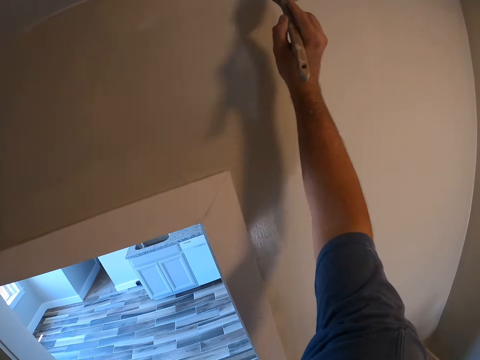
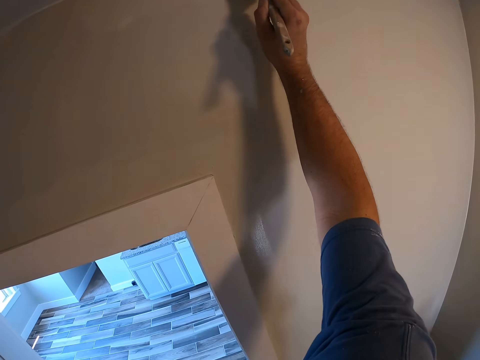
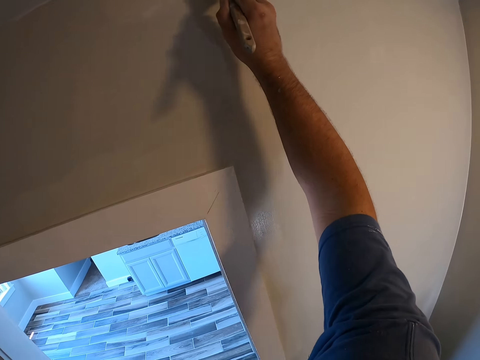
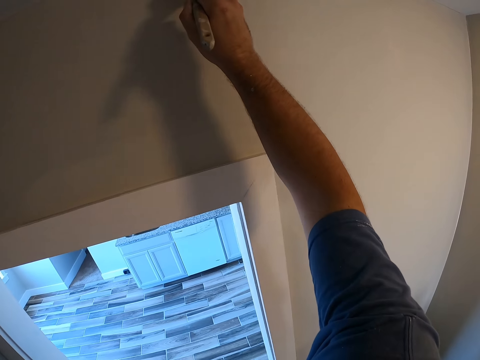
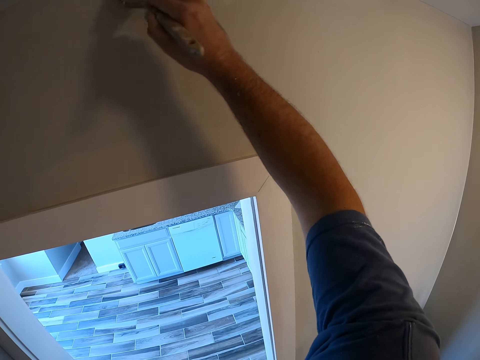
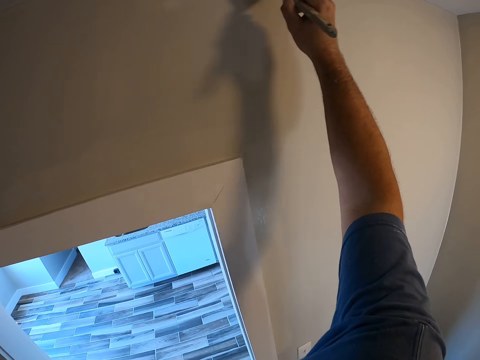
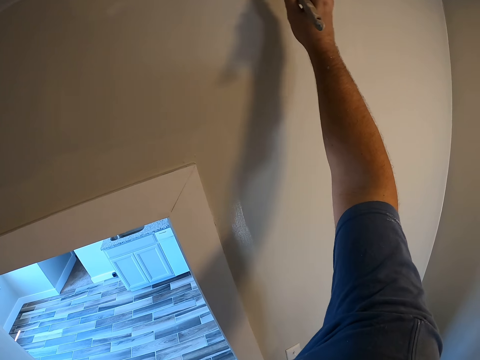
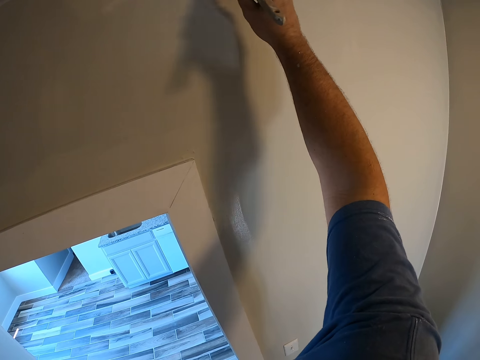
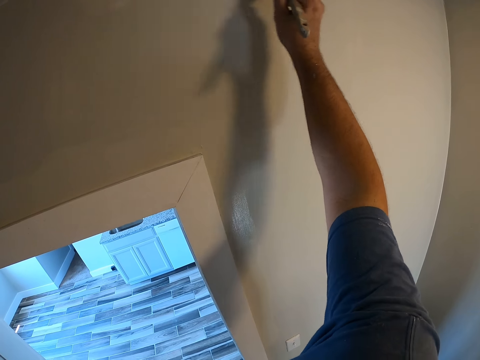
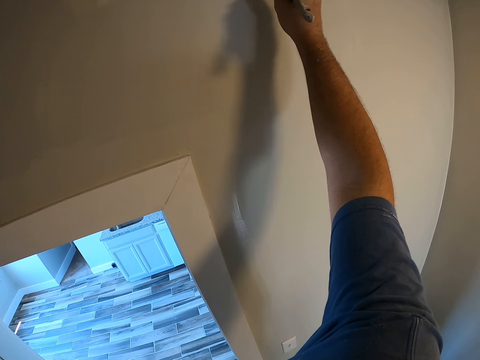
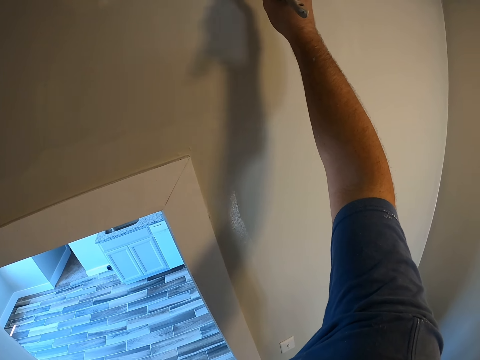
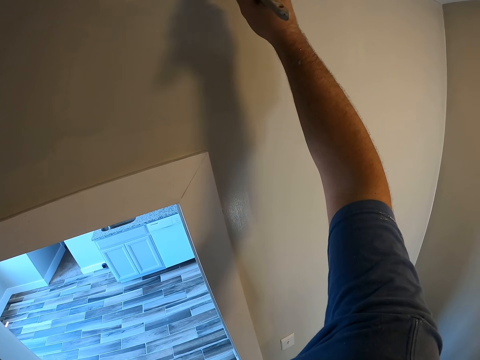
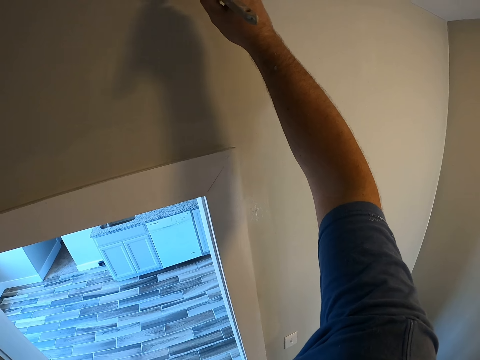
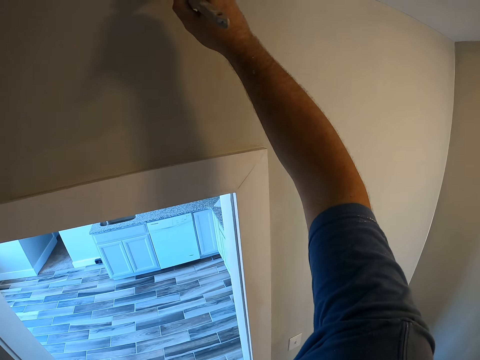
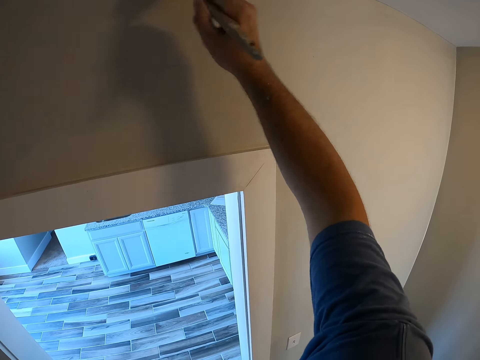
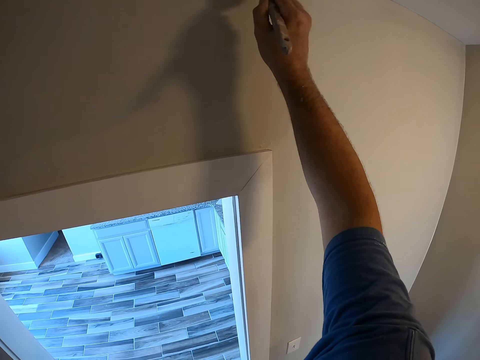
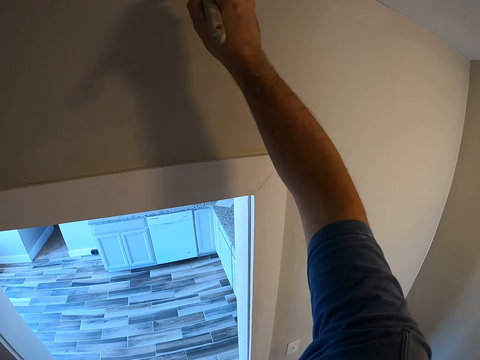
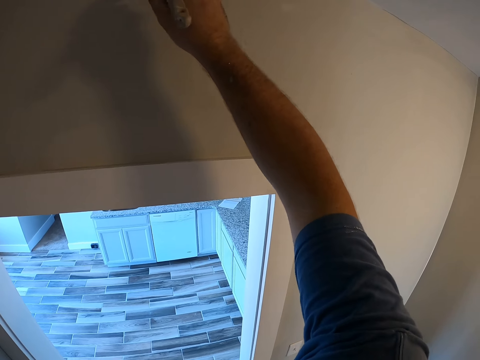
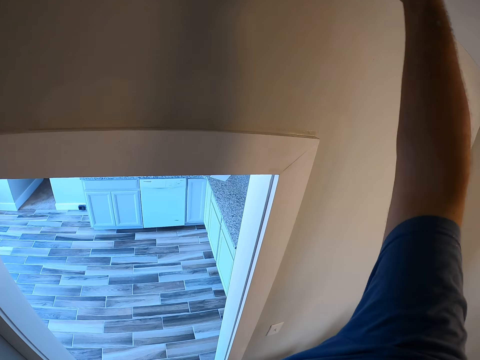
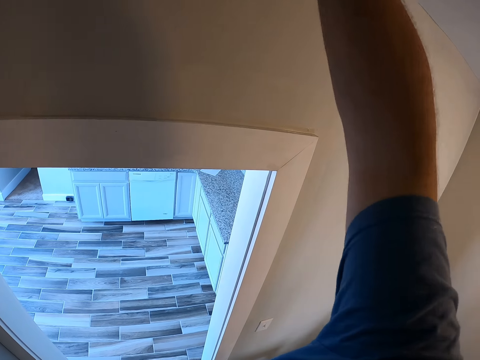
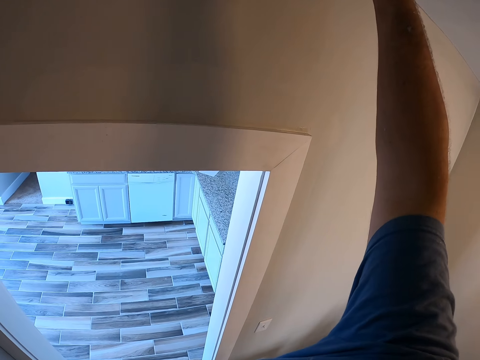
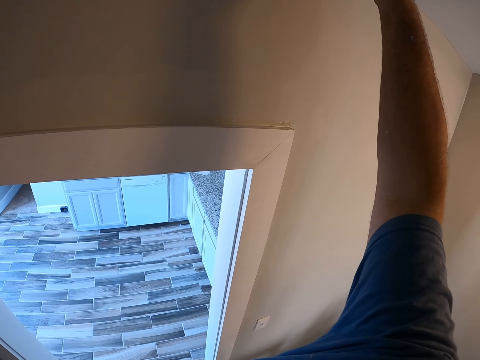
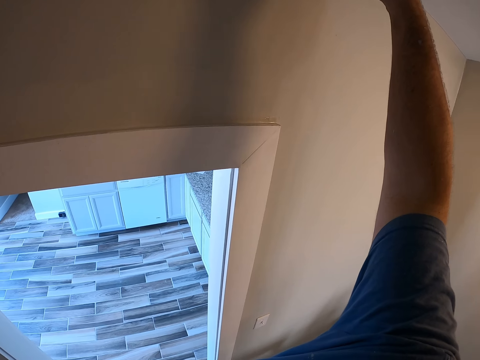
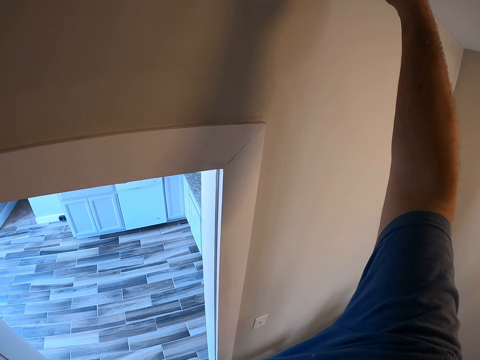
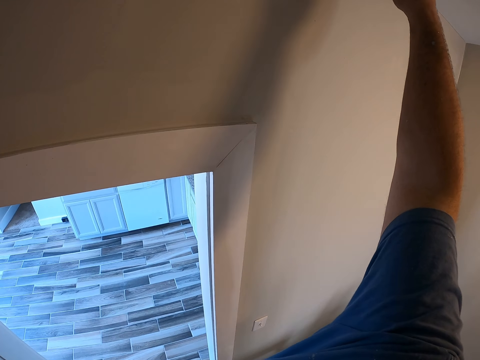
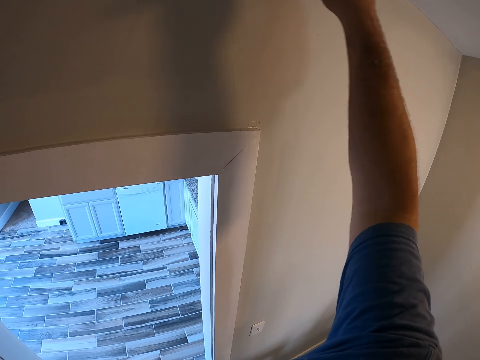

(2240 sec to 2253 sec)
The camera wearer paints the wall with the paint brush.

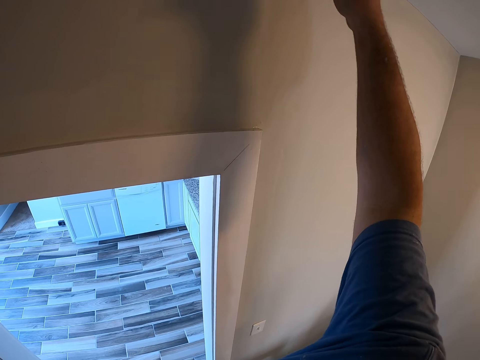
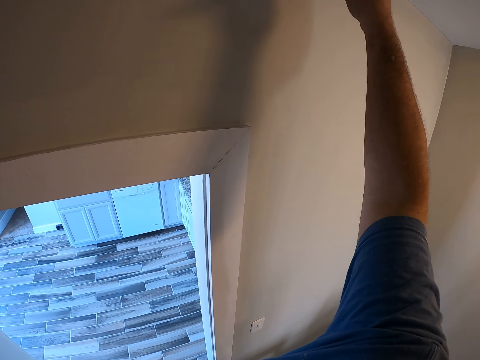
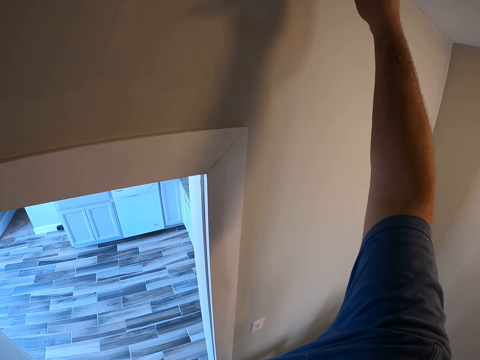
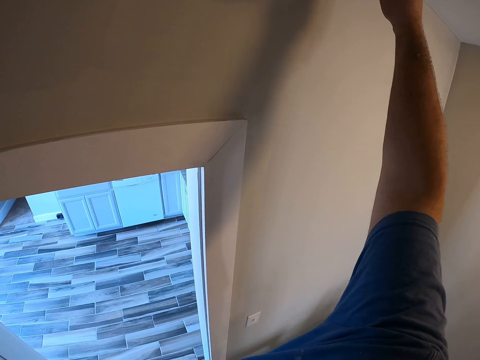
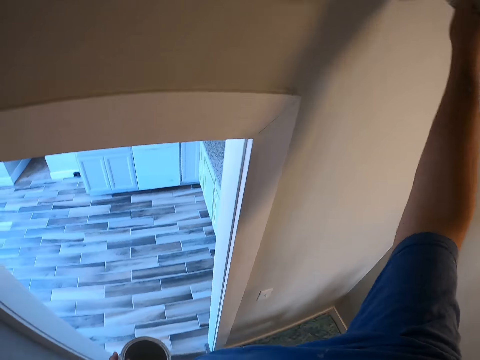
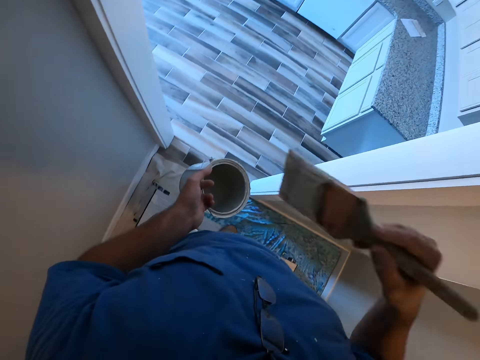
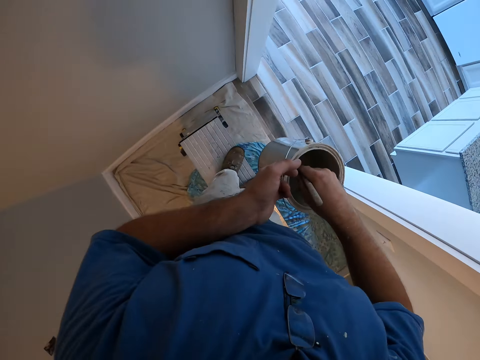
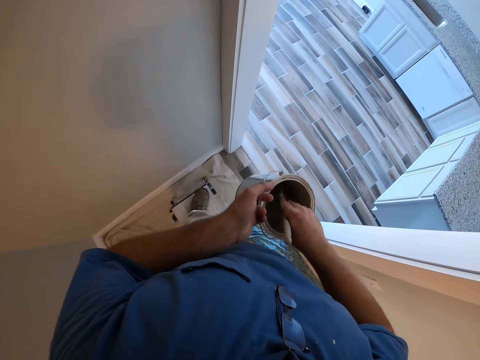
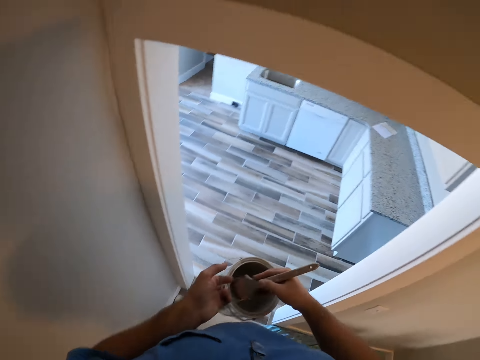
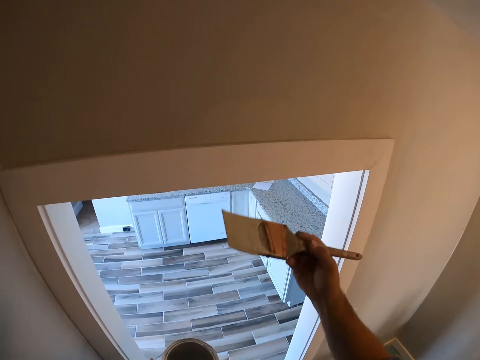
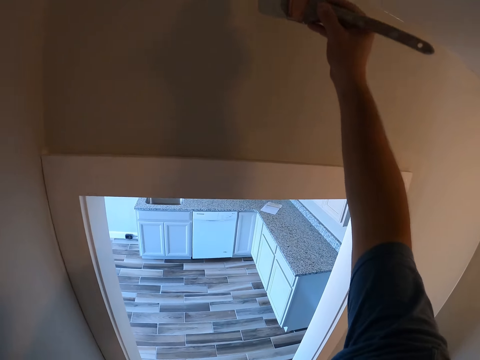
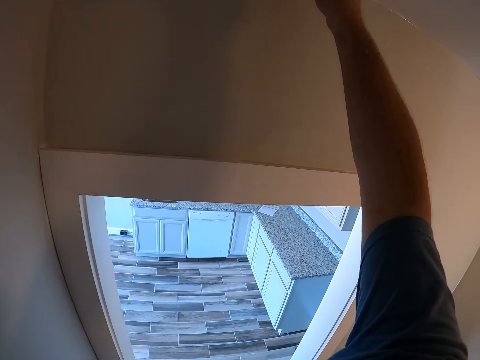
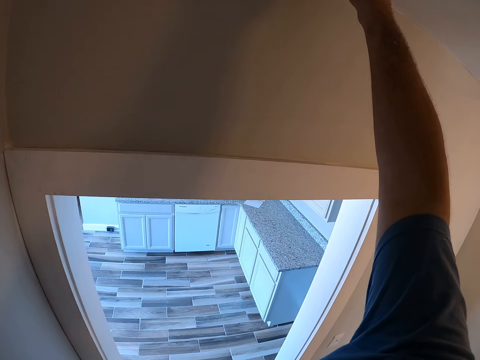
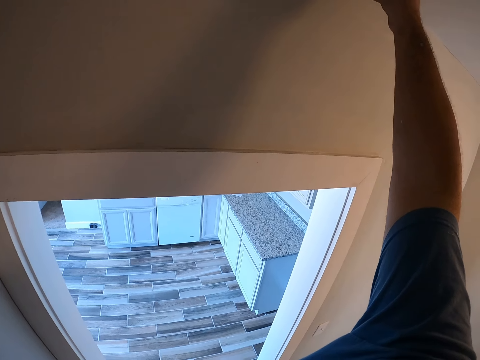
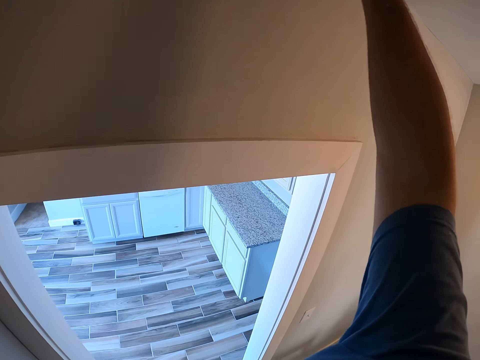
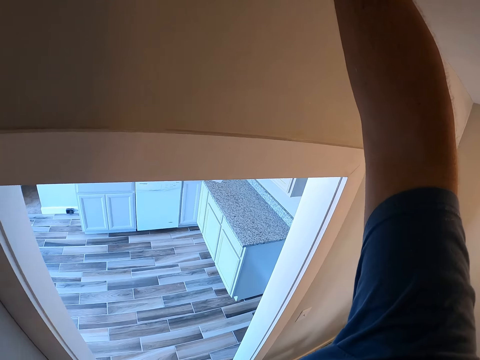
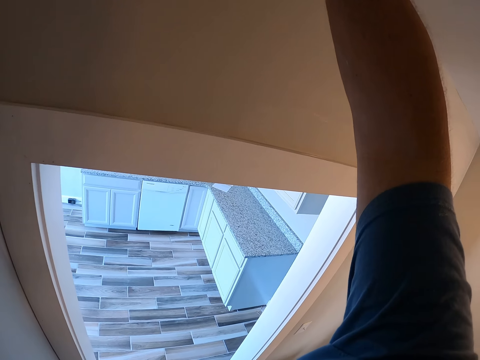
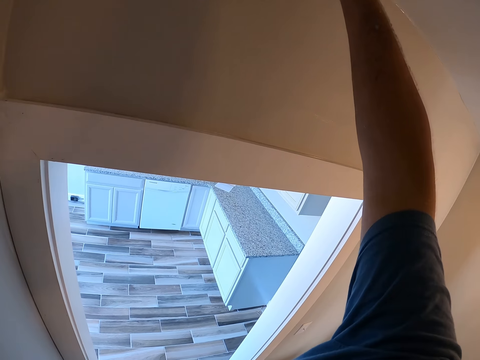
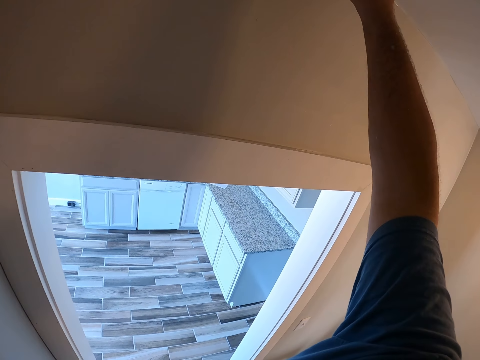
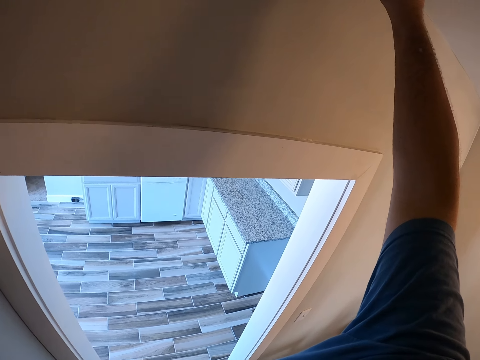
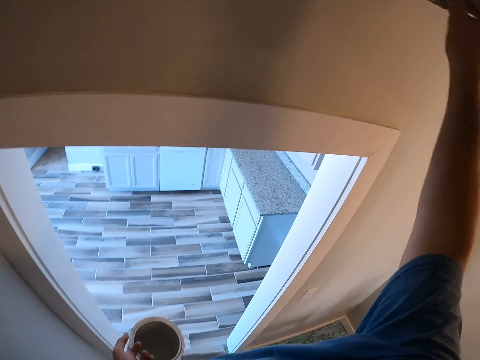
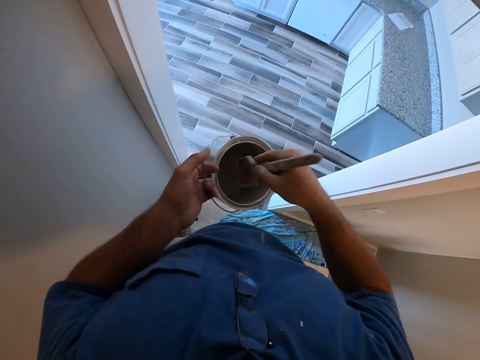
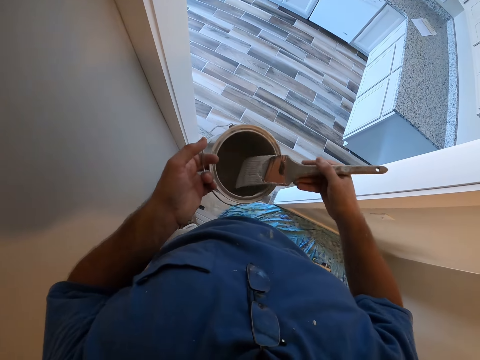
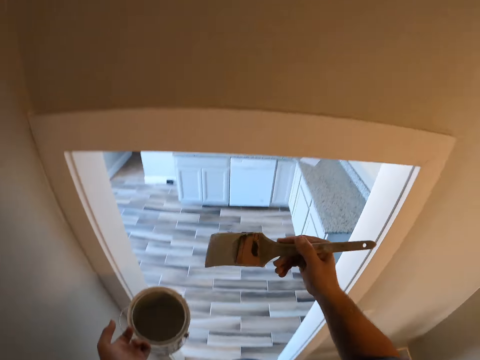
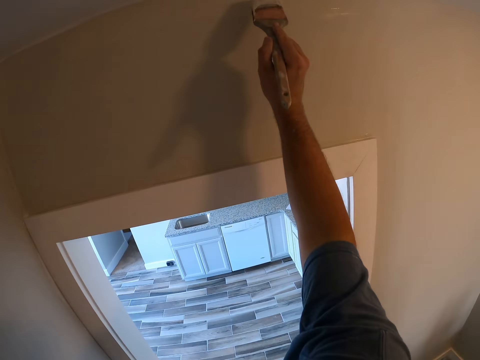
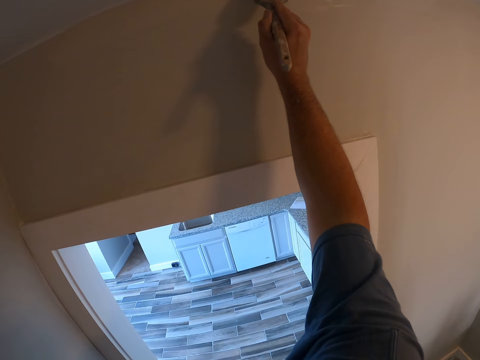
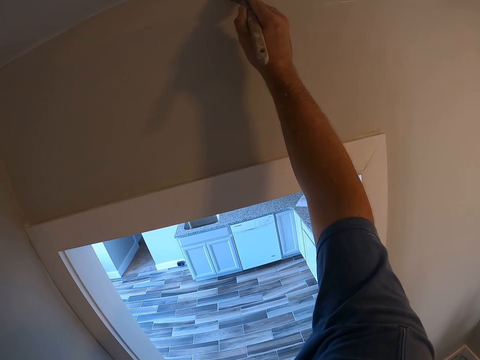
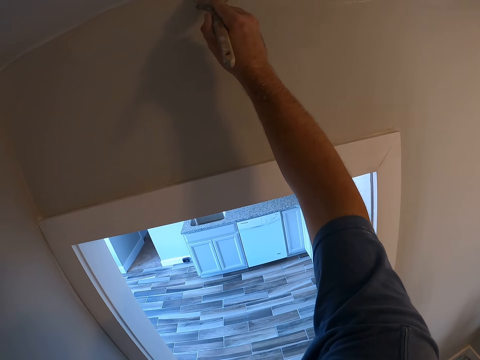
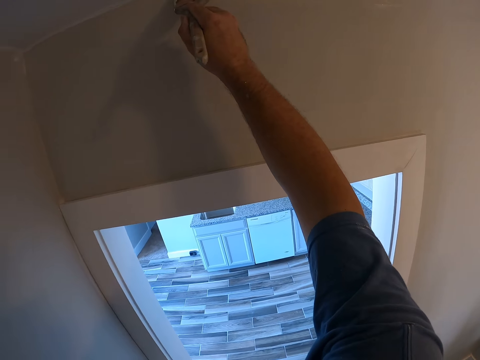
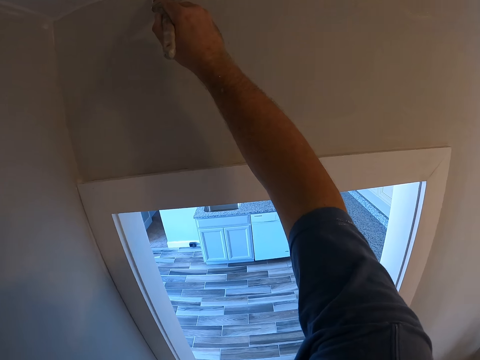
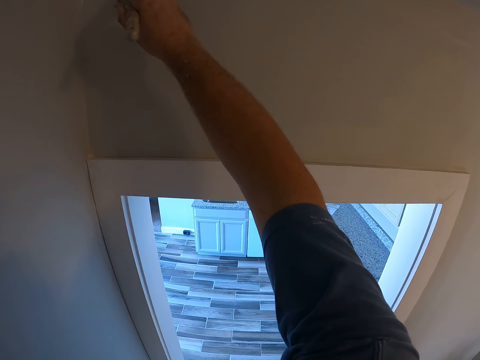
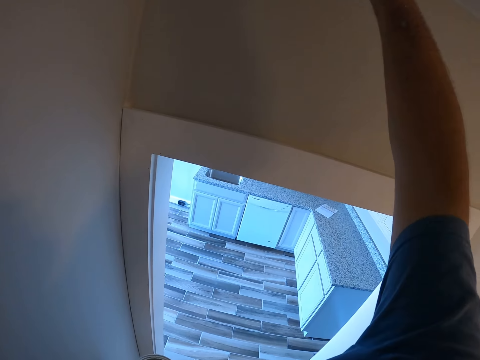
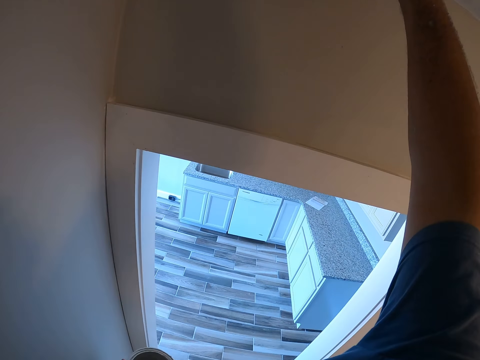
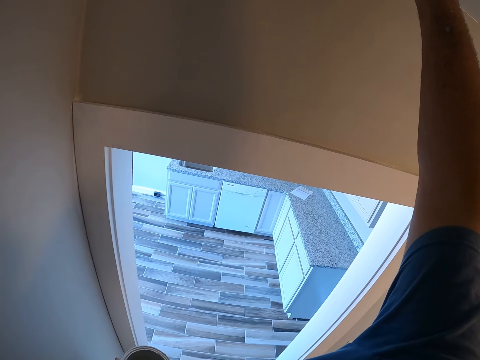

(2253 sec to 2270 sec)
The camera wearer gets more paint from the paint container. They paint the wall with the paint brush. They get more paint from the paint container. They paint the wall with the paint brush.
